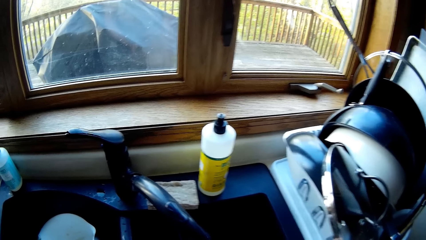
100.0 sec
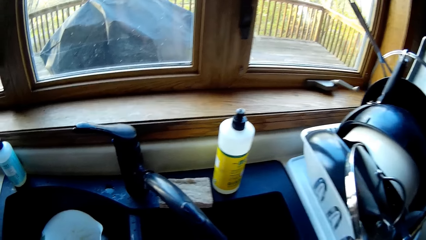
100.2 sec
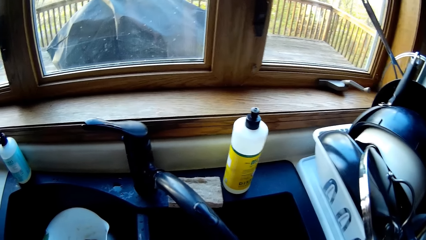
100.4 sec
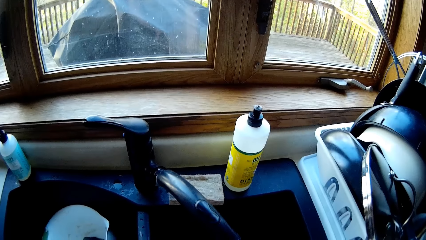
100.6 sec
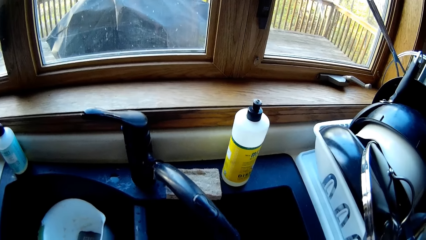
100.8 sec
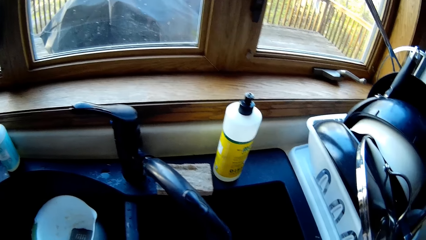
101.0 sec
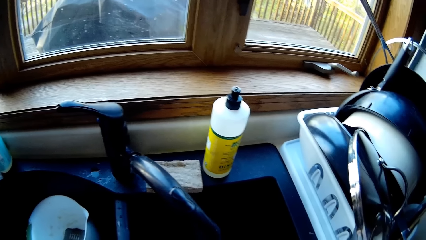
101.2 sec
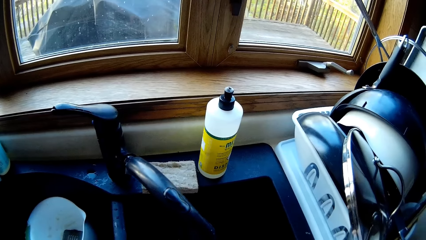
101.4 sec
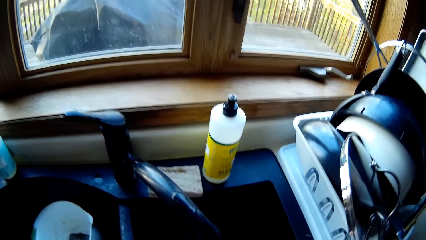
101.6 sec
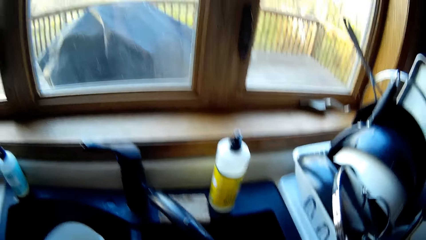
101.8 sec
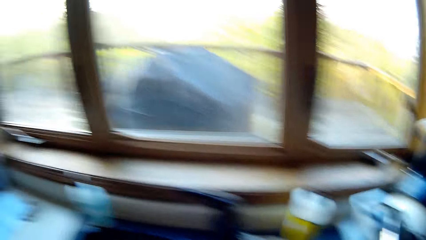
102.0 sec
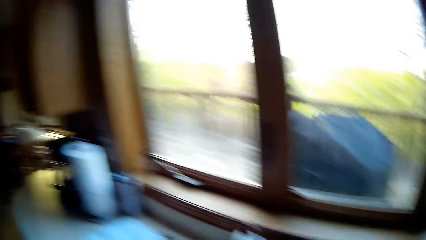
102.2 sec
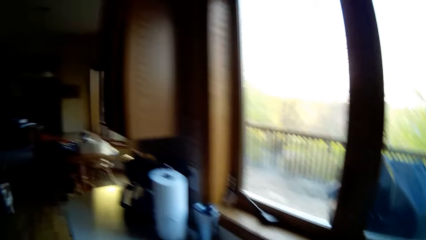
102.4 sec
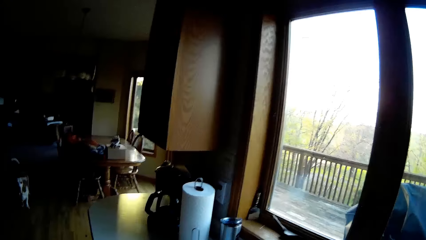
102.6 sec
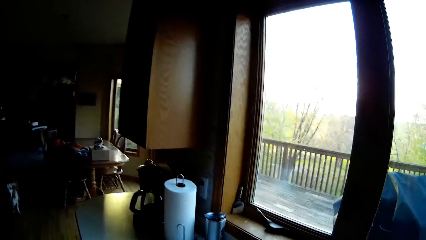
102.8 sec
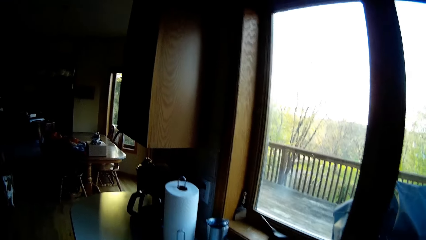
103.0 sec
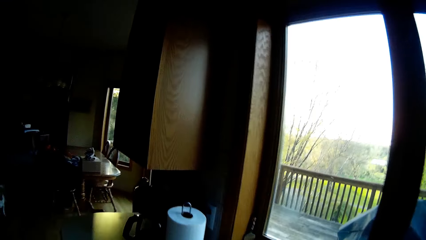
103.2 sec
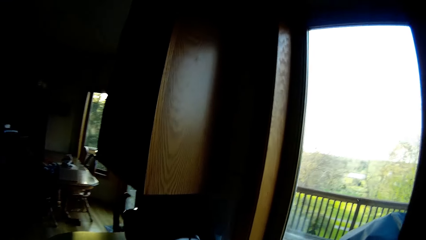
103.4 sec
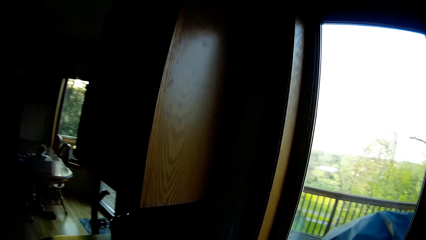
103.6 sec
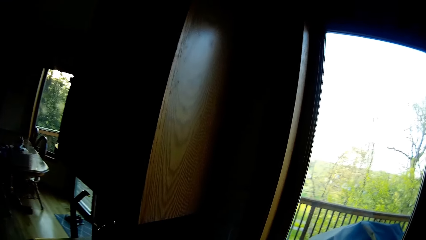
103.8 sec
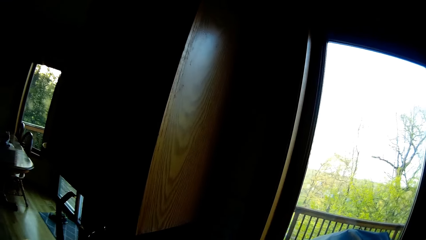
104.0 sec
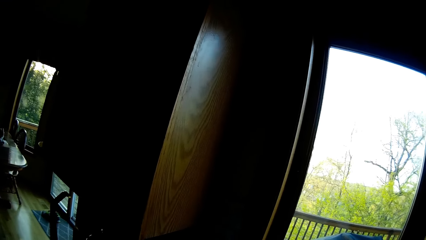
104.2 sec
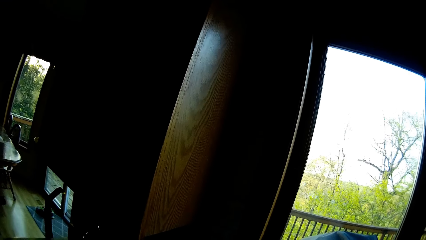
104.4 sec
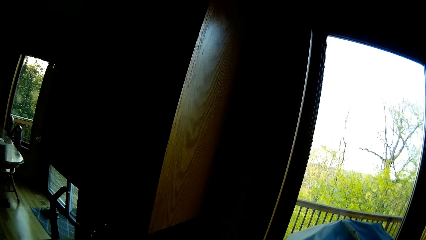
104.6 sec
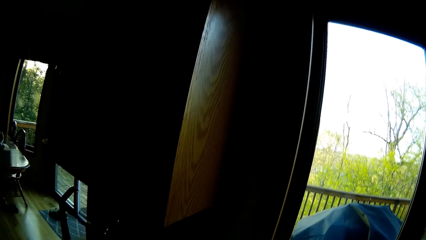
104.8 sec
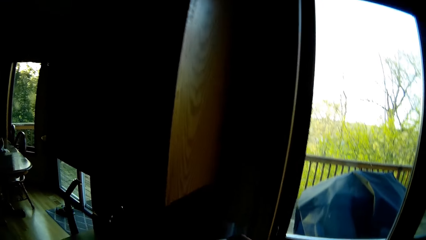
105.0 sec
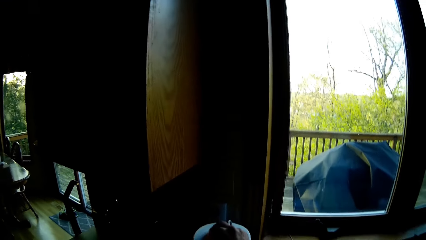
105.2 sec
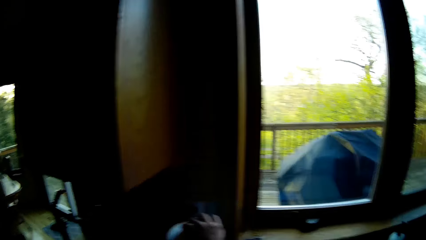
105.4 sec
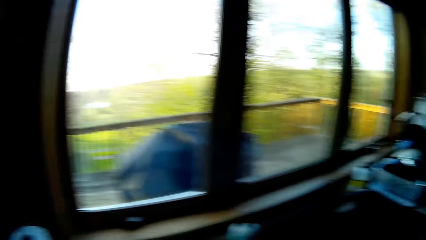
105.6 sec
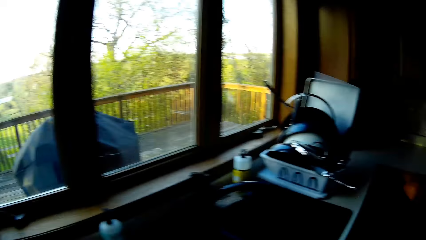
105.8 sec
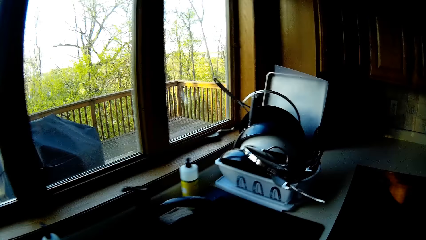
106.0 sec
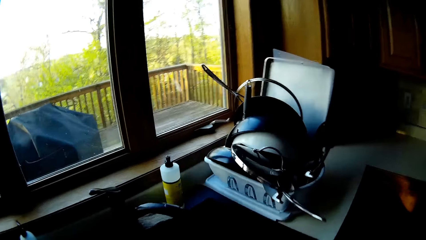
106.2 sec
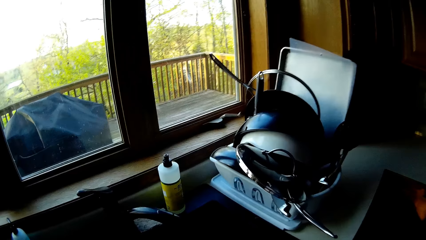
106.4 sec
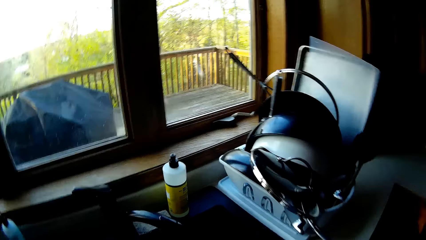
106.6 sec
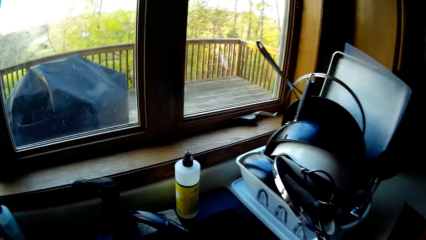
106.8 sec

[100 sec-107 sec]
The camera wearer walks around the room.

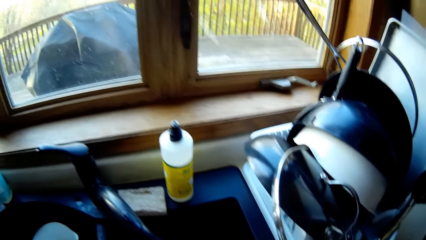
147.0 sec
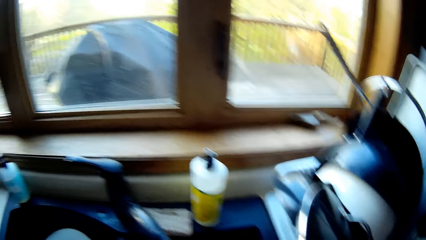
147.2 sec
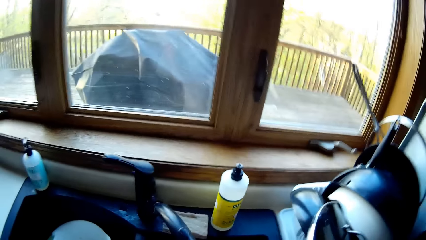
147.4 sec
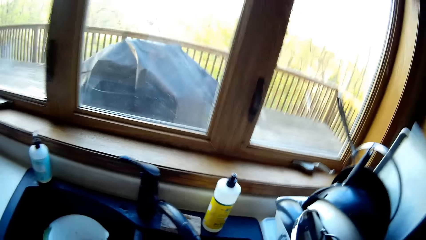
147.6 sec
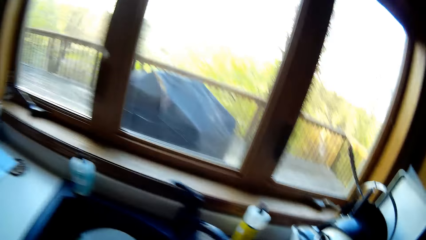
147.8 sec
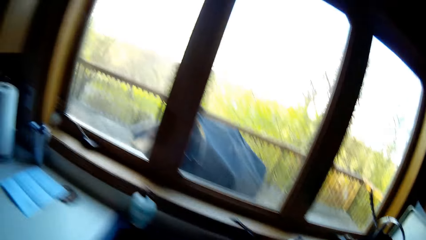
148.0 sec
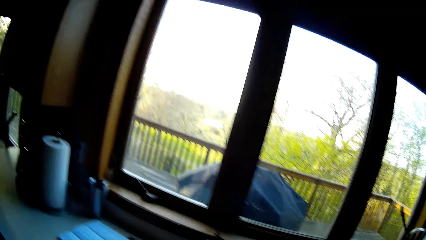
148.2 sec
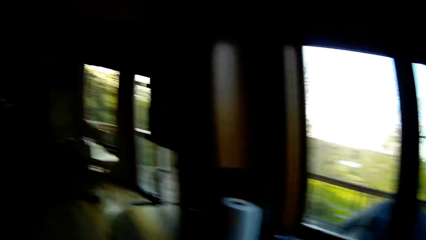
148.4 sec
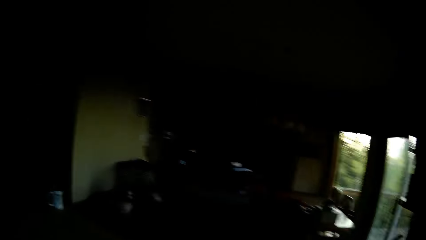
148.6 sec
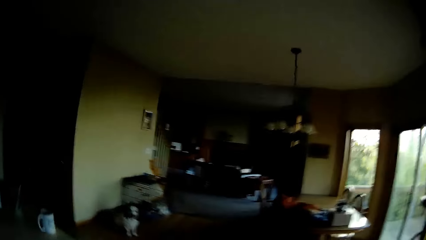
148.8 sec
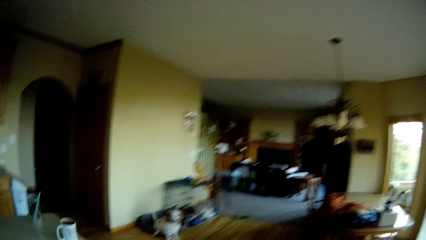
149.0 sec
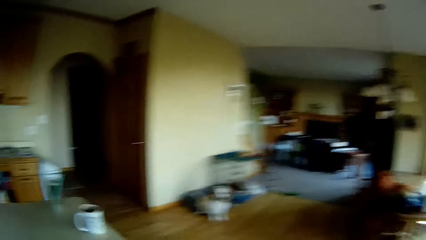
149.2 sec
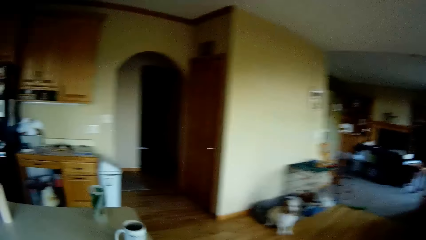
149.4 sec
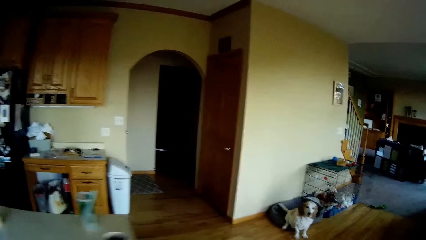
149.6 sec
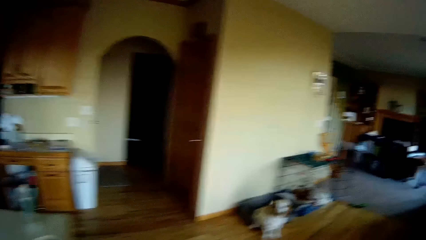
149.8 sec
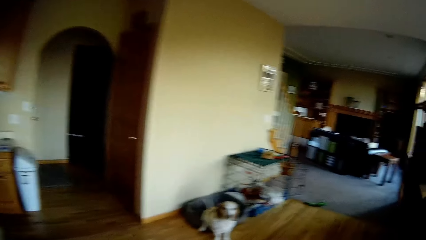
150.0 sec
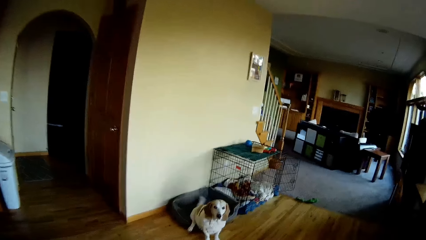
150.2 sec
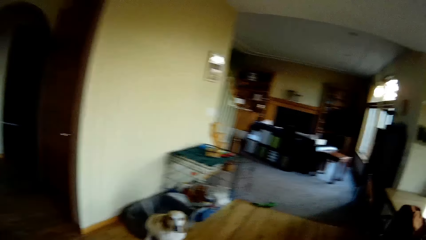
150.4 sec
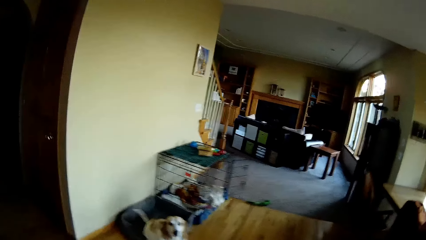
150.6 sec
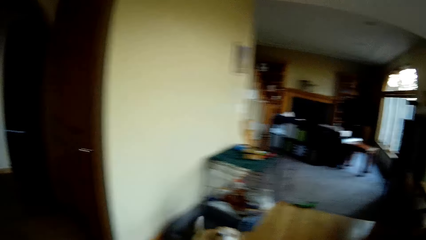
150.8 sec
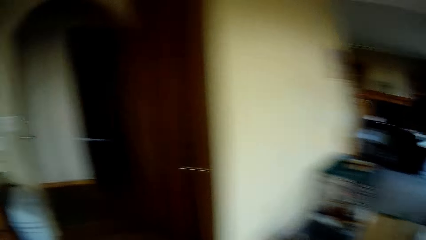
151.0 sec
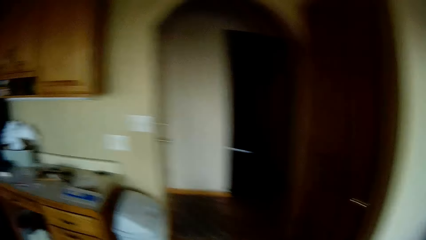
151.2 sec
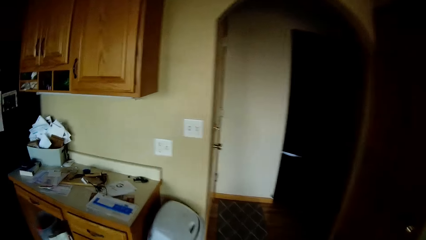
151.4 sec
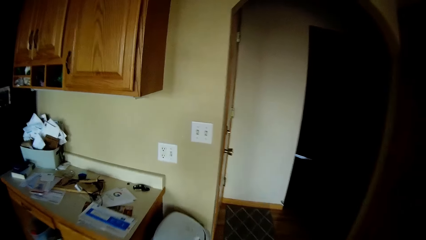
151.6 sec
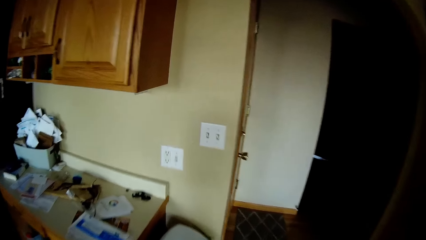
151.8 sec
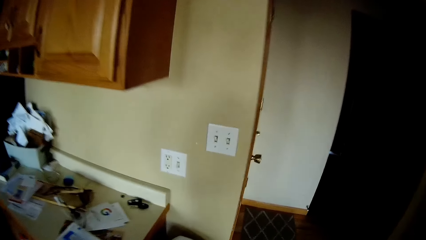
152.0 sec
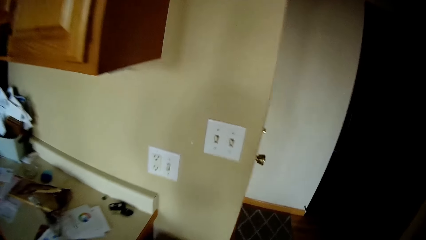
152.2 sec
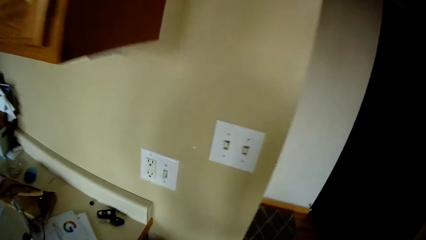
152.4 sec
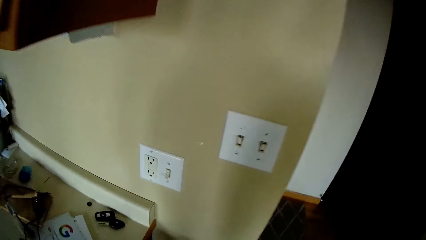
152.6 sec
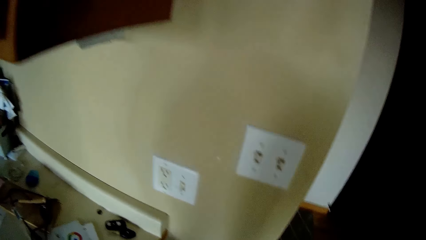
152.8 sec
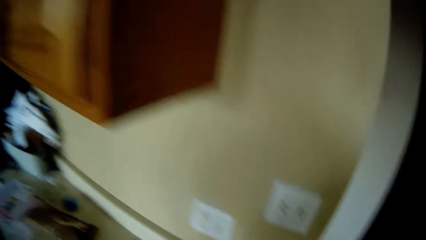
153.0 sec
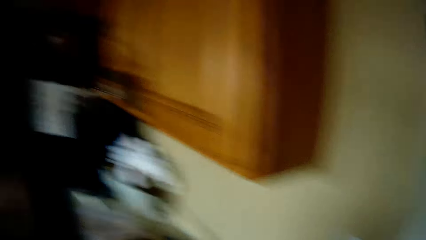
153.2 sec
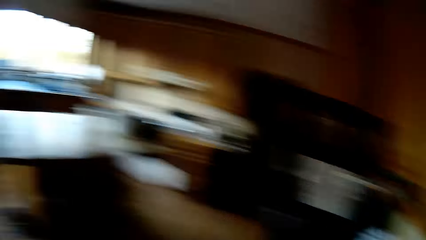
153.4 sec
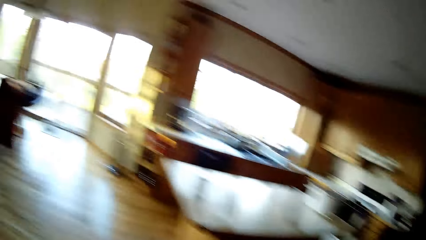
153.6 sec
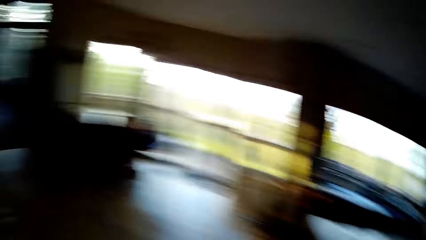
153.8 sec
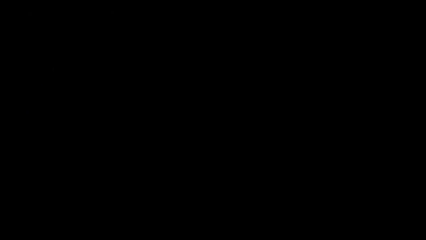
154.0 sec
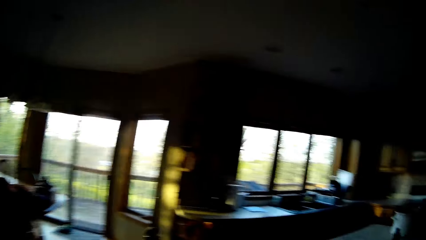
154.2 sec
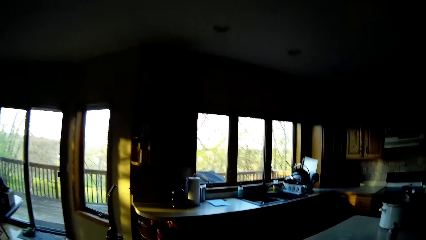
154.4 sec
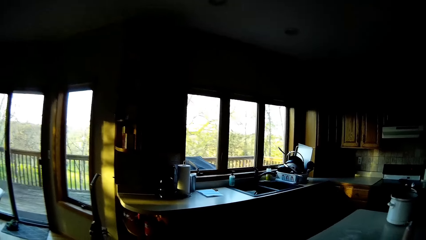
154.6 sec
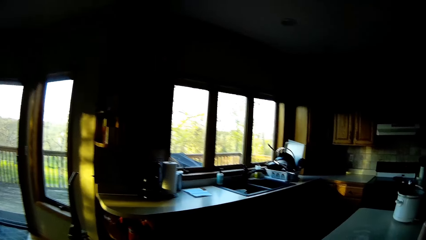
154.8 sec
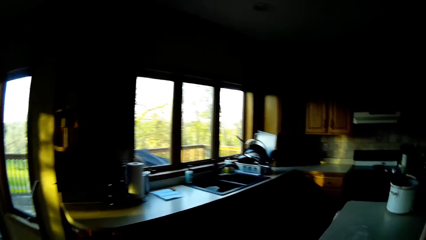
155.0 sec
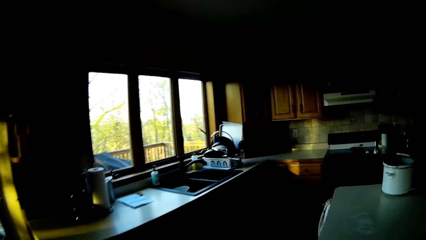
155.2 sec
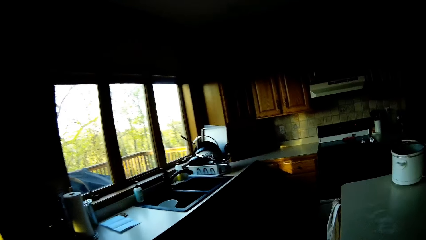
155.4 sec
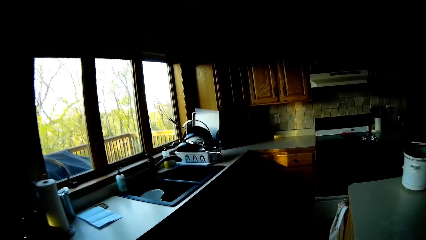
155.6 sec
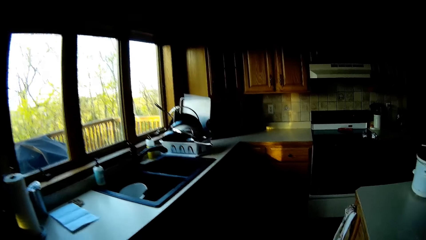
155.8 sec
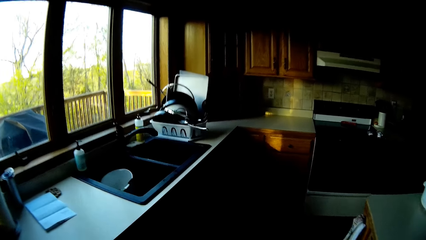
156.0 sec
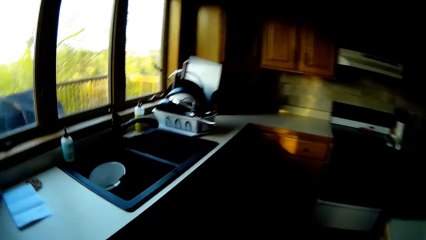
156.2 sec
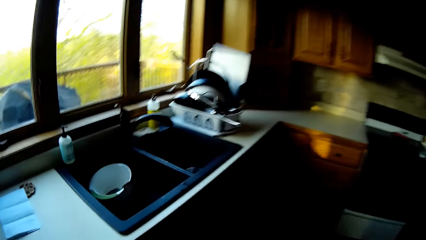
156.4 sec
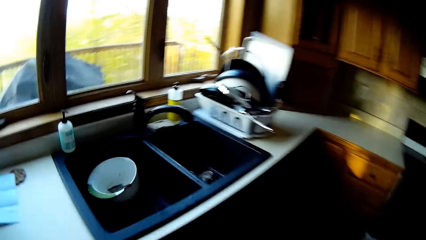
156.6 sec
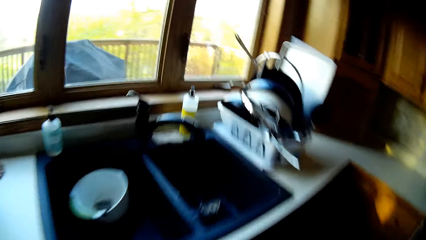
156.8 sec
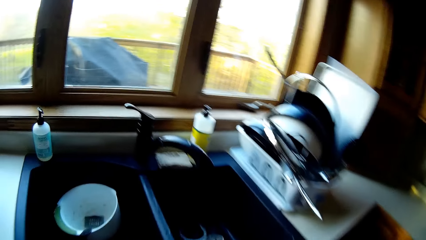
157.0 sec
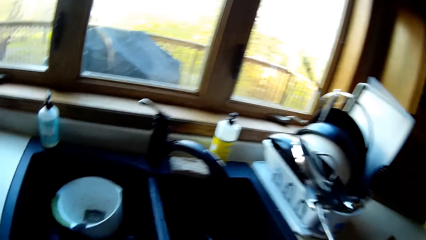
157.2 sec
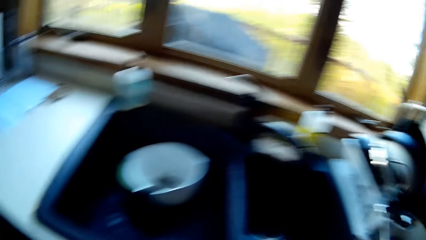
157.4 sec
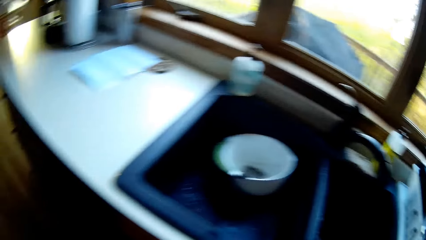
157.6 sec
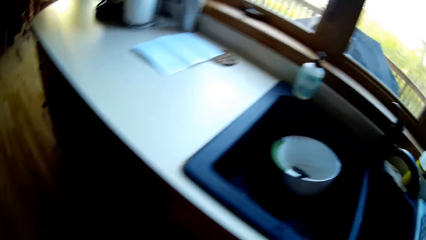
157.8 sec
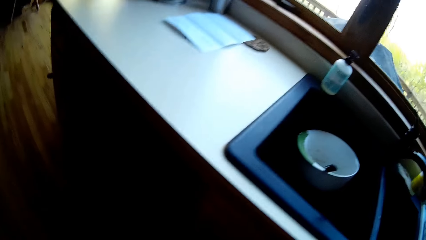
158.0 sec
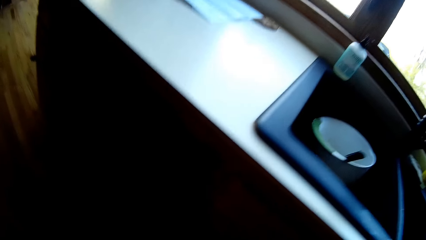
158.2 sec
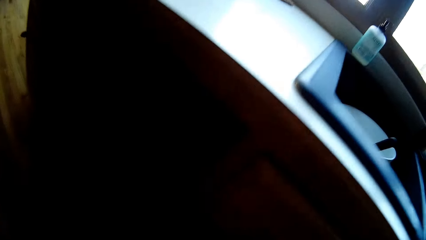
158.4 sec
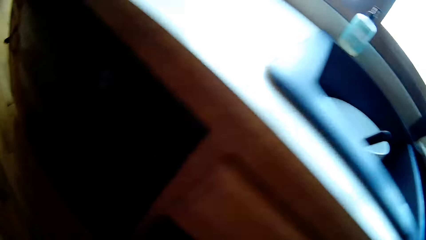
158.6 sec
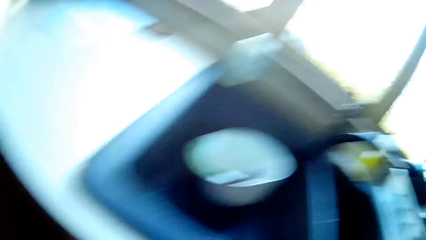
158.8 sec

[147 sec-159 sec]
The camera wearer walks towards the table. They walk to the sink.
